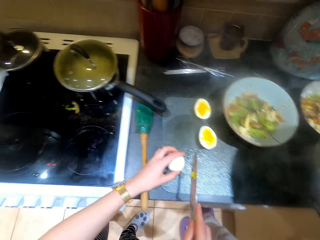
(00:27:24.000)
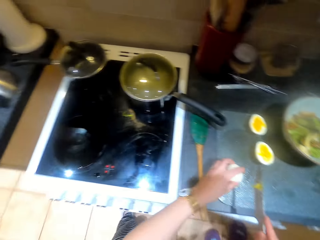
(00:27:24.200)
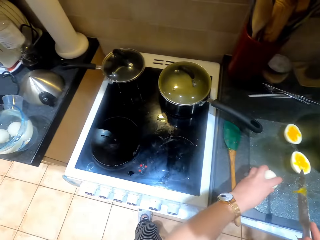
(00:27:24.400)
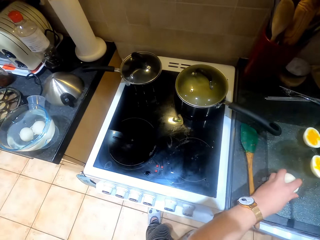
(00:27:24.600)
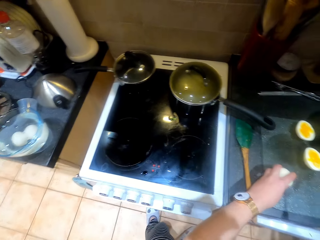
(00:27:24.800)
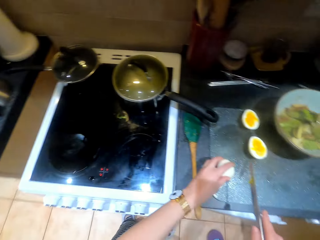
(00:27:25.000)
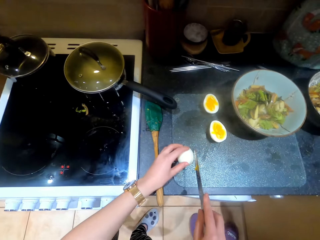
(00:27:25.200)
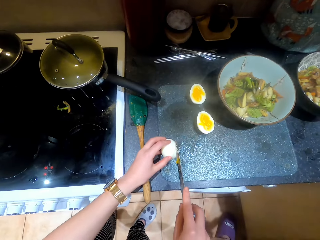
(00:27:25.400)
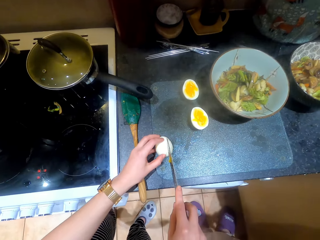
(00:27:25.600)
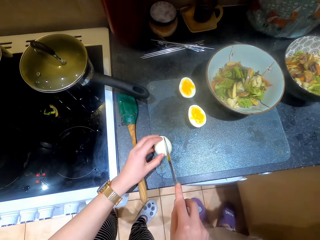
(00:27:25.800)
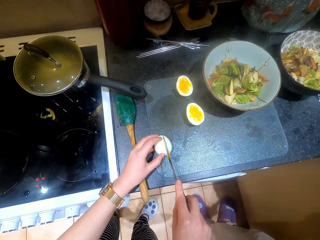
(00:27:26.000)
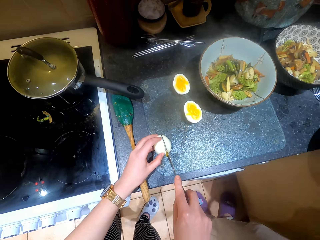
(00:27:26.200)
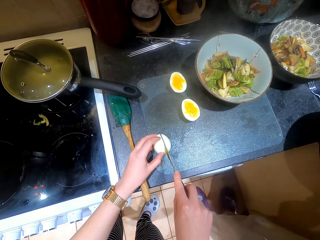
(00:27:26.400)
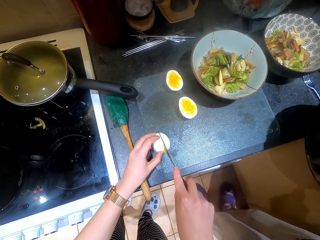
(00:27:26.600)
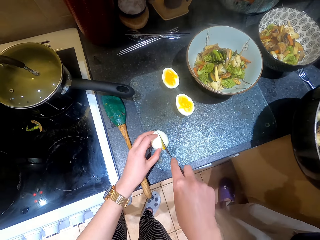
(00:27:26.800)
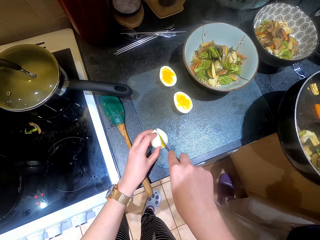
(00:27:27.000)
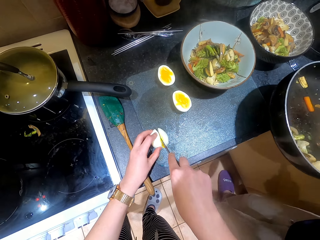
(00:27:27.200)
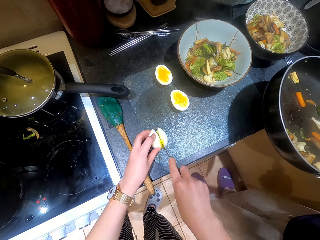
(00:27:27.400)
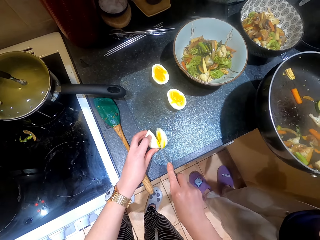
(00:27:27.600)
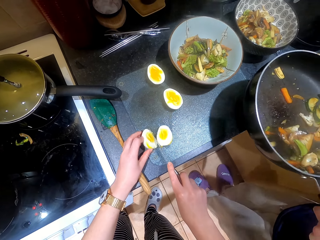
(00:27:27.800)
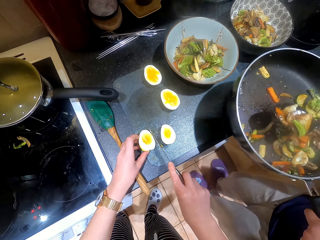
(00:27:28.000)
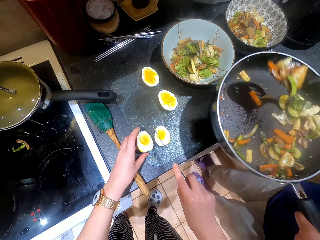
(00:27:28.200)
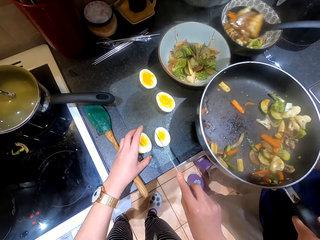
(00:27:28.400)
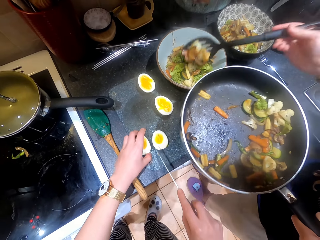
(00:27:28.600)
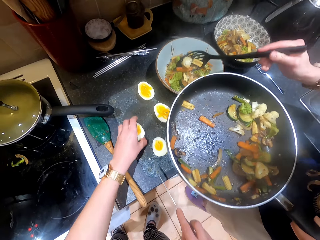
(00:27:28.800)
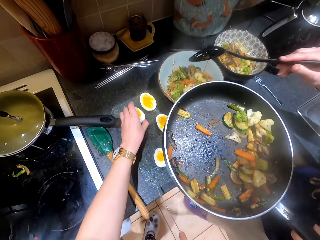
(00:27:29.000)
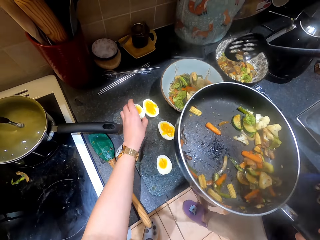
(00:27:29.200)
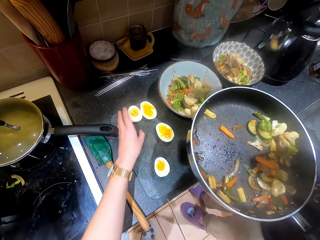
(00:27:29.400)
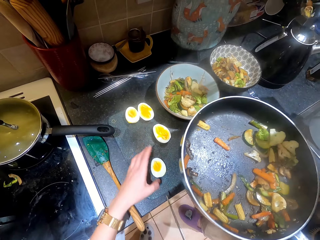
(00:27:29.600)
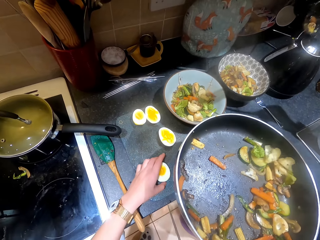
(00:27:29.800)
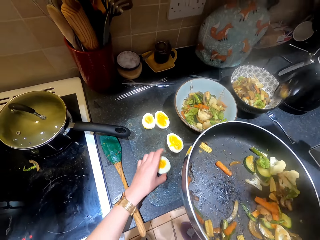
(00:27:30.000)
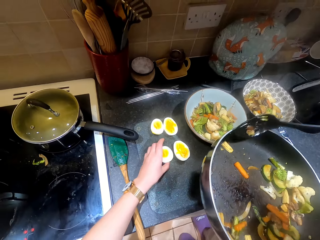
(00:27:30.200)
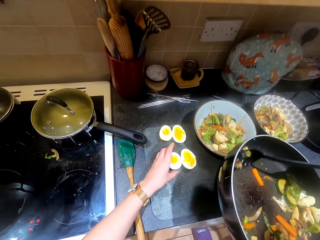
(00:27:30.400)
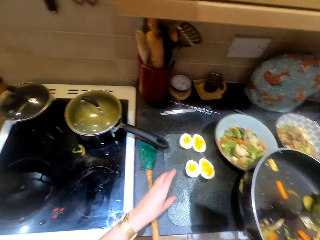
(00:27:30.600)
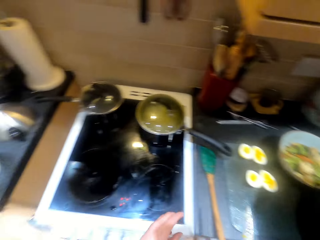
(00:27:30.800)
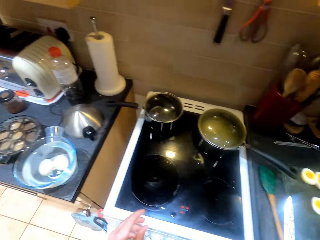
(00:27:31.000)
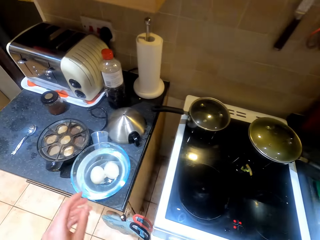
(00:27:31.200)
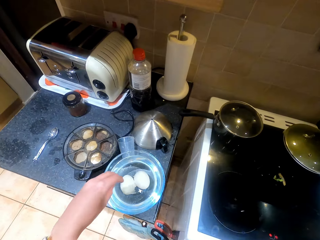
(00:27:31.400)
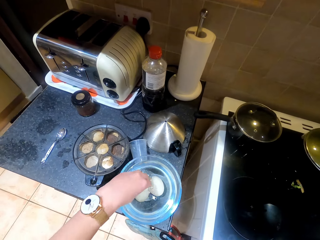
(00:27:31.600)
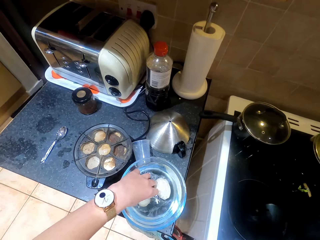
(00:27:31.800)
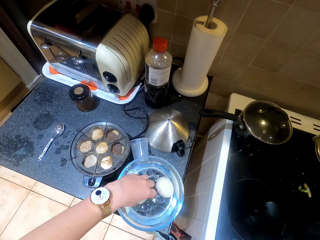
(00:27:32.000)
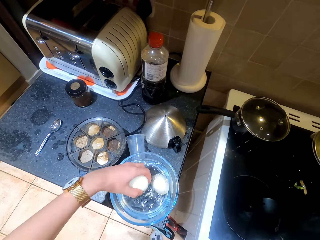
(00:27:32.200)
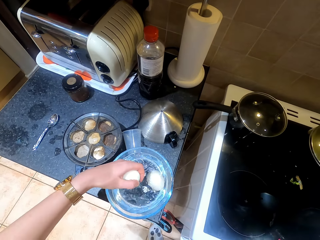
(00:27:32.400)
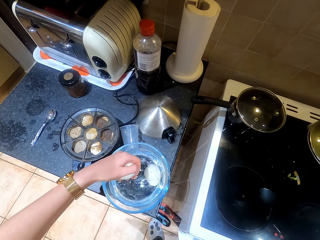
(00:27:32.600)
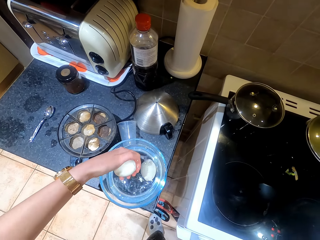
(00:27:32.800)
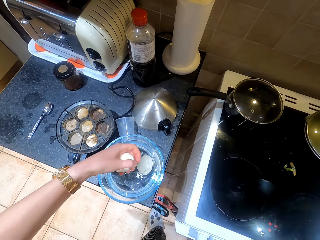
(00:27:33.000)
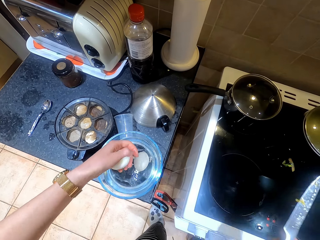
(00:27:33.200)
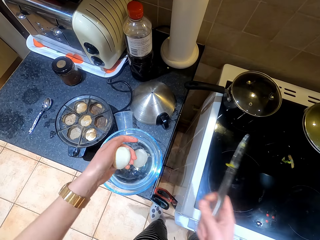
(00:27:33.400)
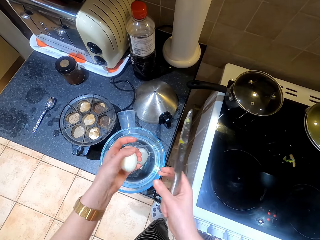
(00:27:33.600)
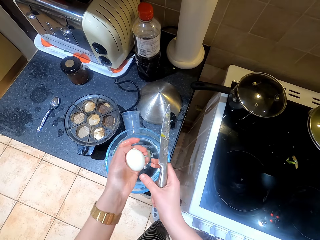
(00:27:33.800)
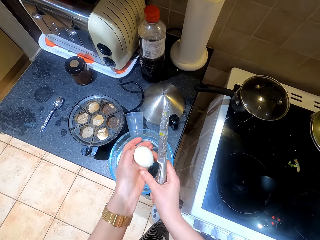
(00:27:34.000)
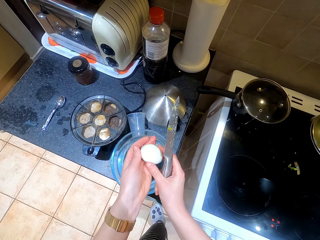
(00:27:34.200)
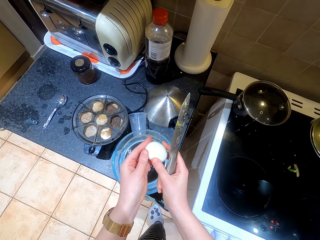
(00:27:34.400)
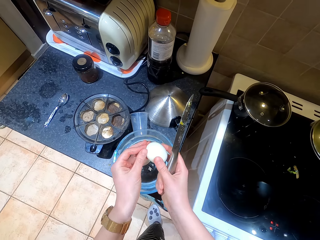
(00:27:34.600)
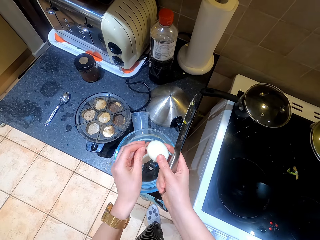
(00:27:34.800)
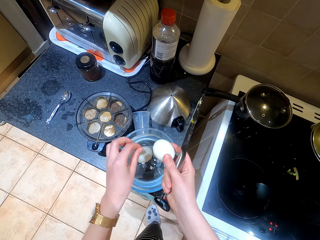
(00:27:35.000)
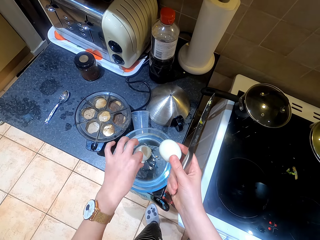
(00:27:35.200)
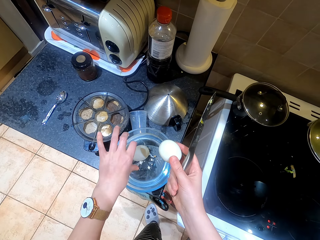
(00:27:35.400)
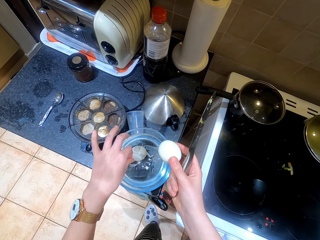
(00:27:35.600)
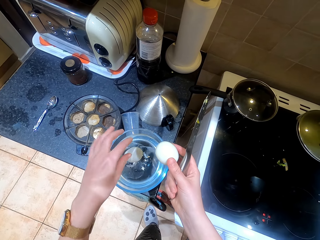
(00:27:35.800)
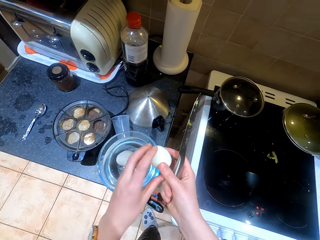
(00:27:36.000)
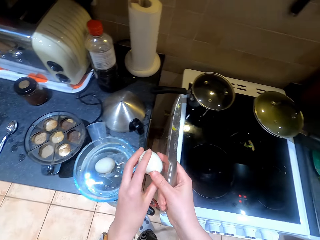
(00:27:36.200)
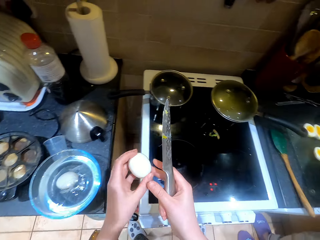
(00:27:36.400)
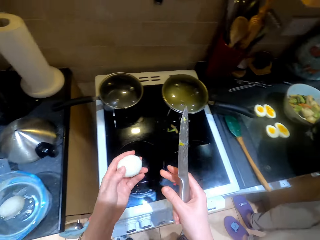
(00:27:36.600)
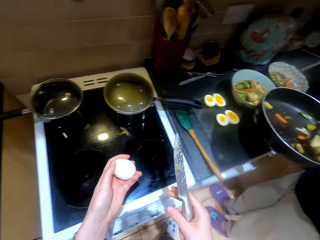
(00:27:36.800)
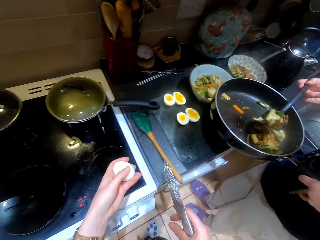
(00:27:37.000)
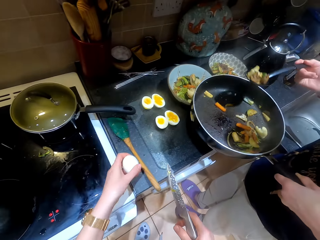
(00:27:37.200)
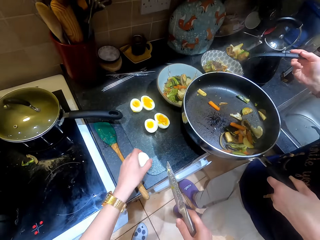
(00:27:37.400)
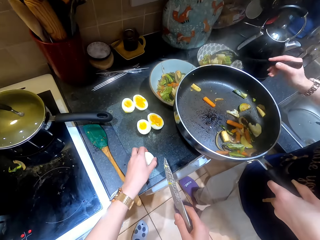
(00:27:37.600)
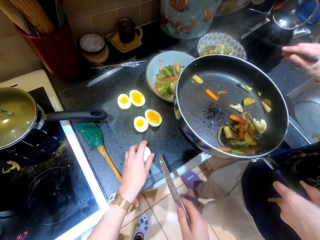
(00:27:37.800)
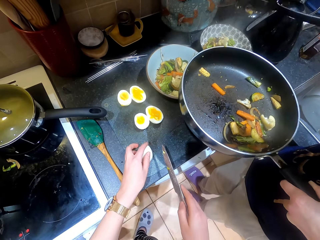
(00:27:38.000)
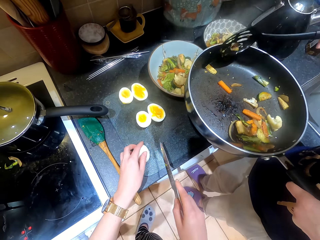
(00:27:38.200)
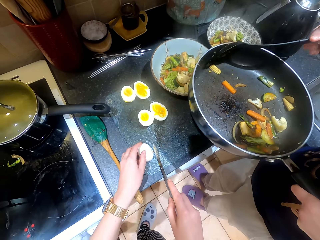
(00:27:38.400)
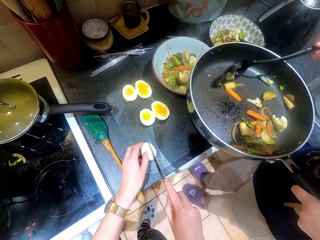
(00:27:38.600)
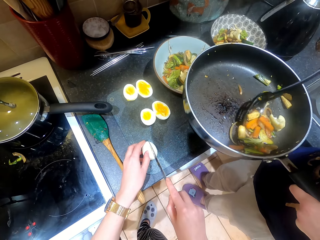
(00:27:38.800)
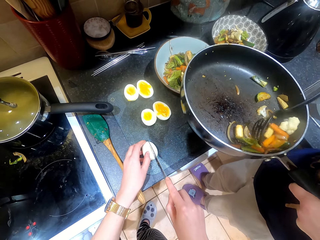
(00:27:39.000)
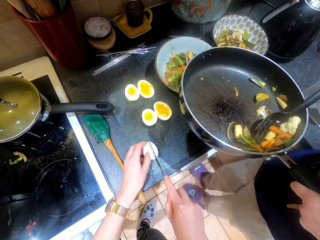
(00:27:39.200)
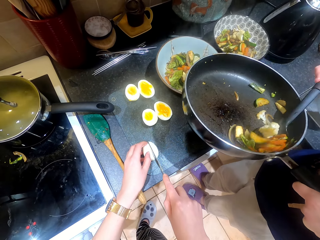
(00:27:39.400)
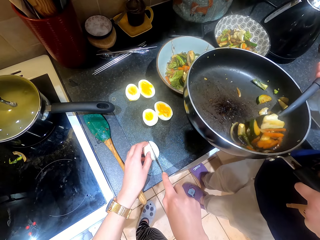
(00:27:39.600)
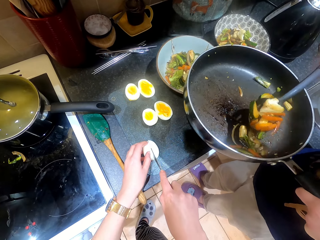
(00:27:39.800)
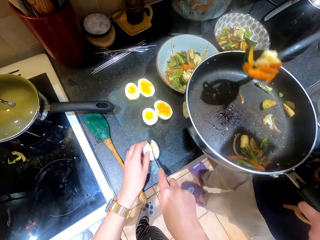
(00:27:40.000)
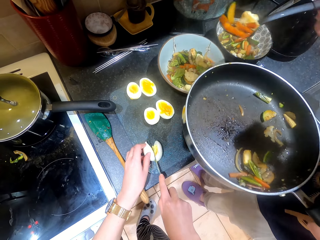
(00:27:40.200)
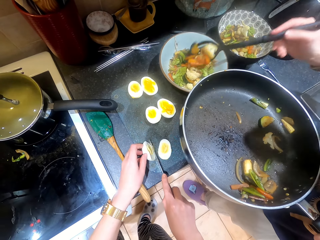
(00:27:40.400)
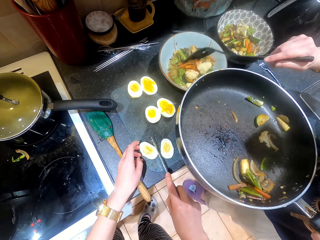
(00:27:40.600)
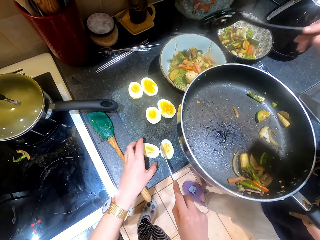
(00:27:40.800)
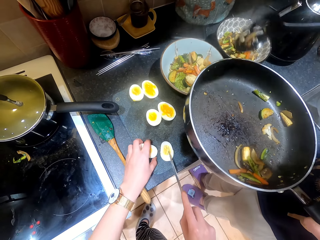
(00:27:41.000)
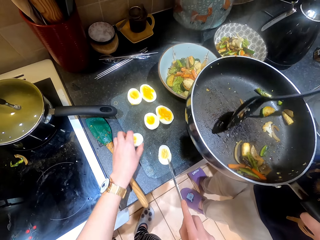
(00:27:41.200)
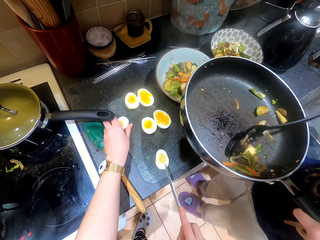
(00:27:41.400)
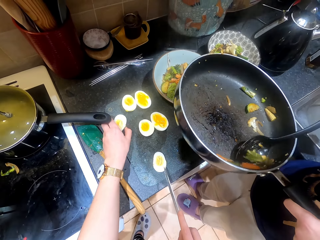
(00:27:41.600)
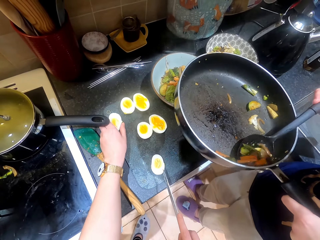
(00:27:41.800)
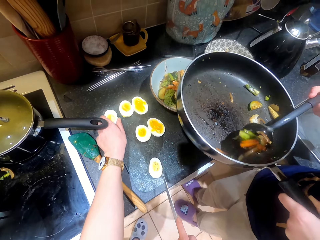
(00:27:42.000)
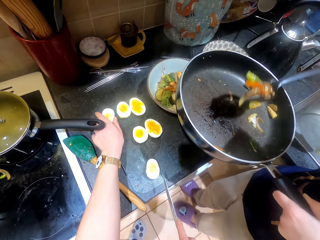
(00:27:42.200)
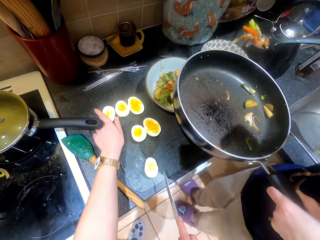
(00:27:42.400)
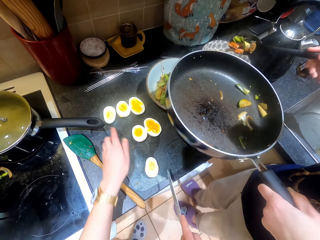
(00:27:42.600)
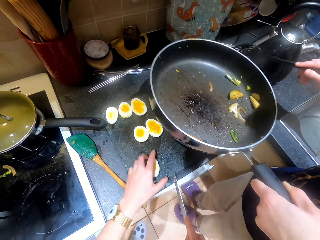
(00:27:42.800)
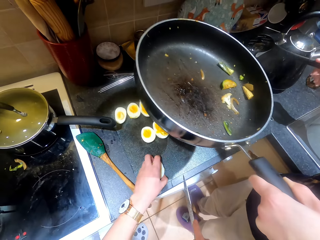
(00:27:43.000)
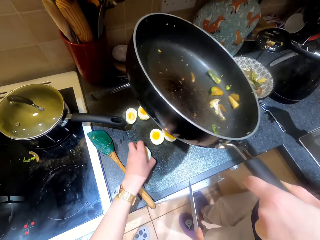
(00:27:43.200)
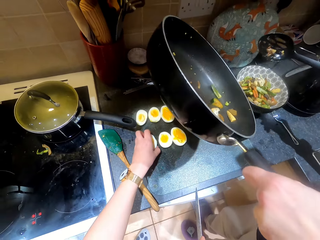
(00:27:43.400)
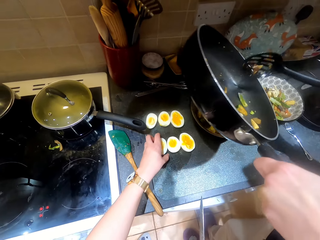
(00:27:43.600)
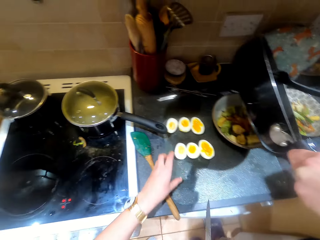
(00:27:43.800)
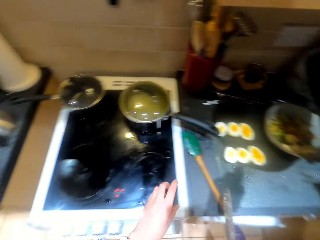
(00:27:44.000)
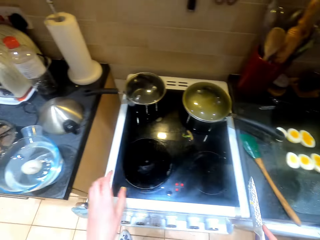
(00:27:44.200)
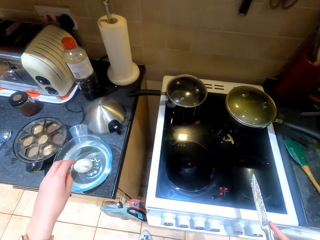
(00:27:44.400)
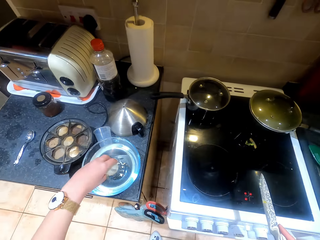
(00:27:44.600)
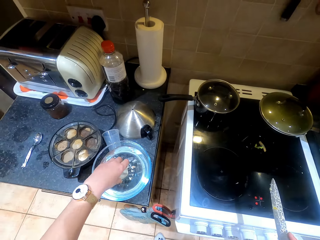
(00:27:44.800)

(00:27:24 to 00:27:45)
The camera wearer holds an egg on the chopping mat. They look around the countertop. They cut the egg into two parts. A person scoops the food. The person serves the food on the plate. The camera wearer moves a piece of the egg on the table. They drag another piece of egg on the chopping mat. The person scoops the food. The camera wearer moves in the kitchen. They pick up an egg on the plate. They rinse the egg. They hold the egg with the right hand. They peel the egg. They rinse the hand. They hold the egg with the left hand. They move in the kitchen. The person scoops the food. The camera wearer holds the egg on the chopping mat. They put the egg on the table. The person serves the food on the plate. The person scoops the food. The camera wearer cuts the egg into two parts. The person serves the food on the plate. The camera wearer moves a piece of the egg on the table. The person scoops the food. The person serves the food on the plate. The camera wearer drags another piece of egg on the chopping mat. They move in the kitchen.
